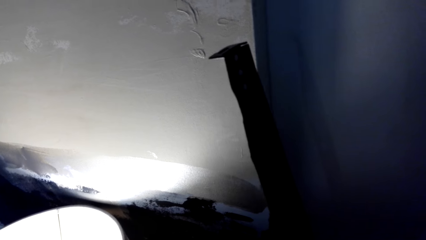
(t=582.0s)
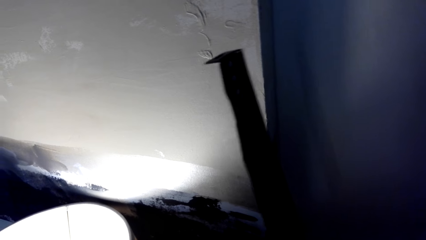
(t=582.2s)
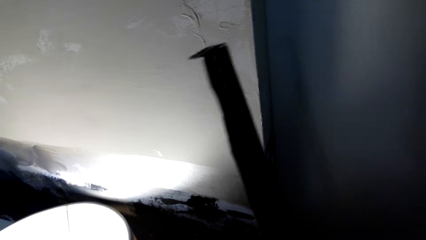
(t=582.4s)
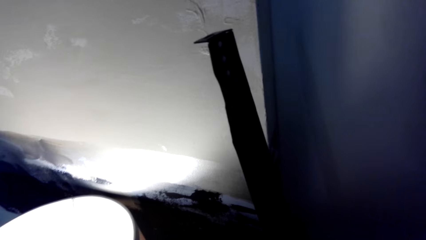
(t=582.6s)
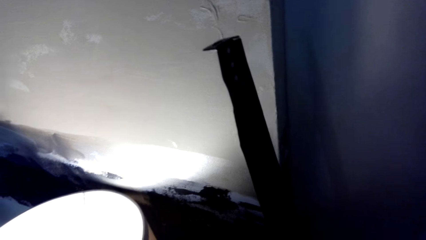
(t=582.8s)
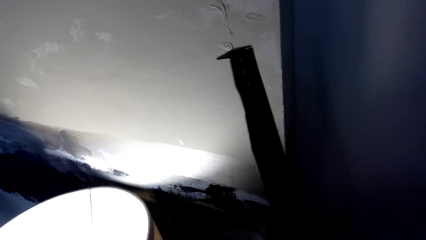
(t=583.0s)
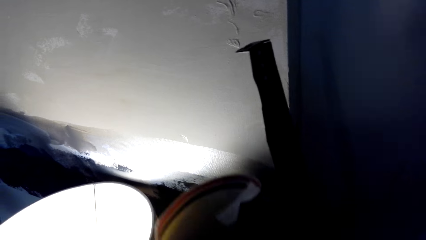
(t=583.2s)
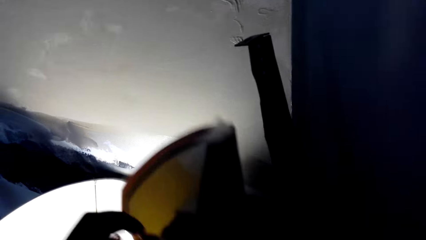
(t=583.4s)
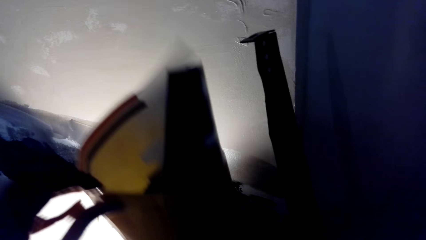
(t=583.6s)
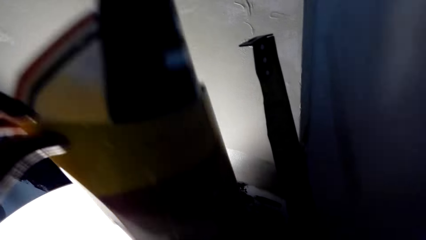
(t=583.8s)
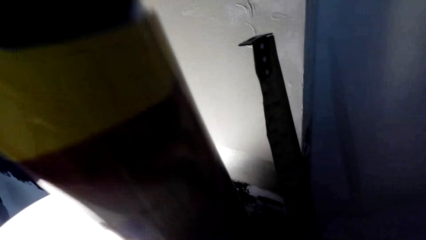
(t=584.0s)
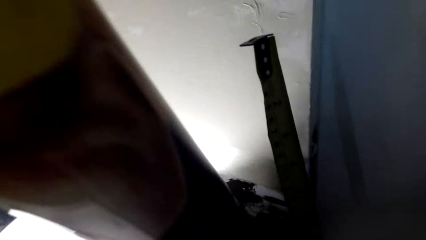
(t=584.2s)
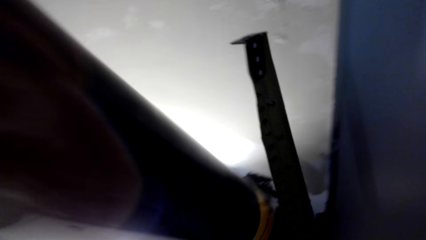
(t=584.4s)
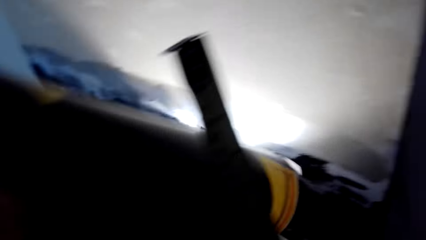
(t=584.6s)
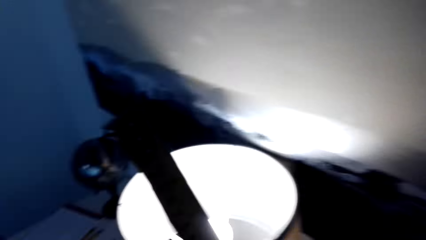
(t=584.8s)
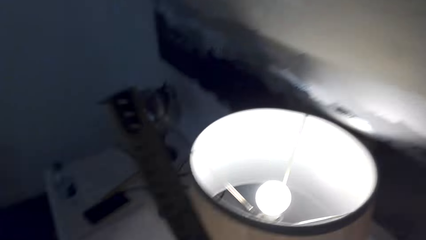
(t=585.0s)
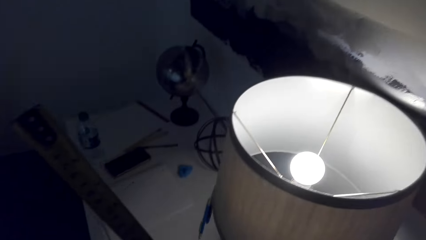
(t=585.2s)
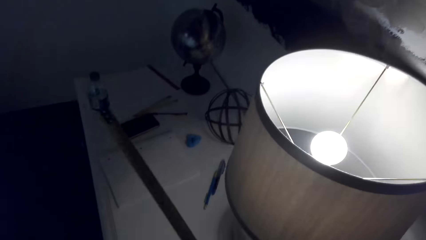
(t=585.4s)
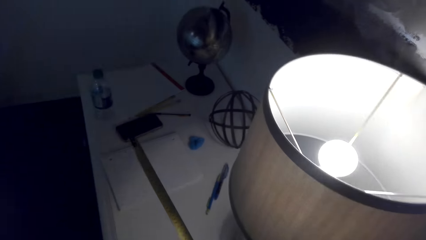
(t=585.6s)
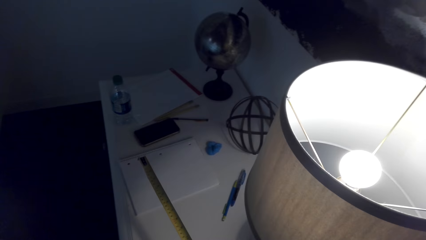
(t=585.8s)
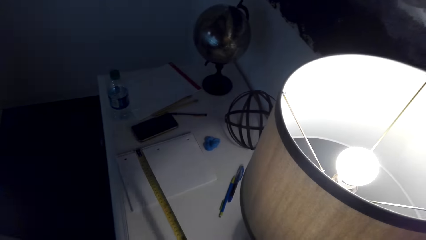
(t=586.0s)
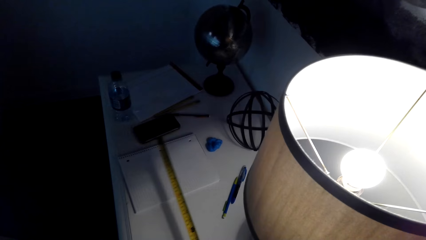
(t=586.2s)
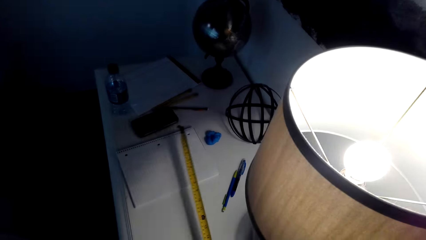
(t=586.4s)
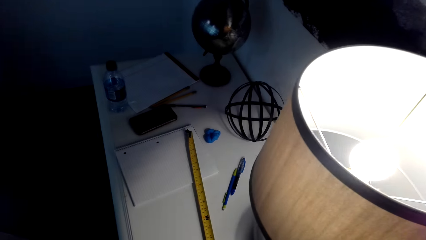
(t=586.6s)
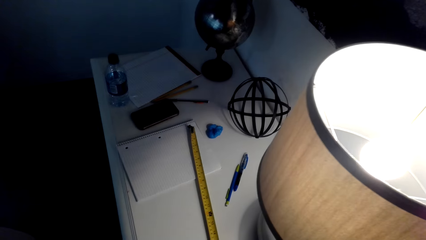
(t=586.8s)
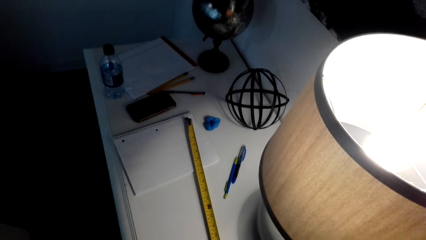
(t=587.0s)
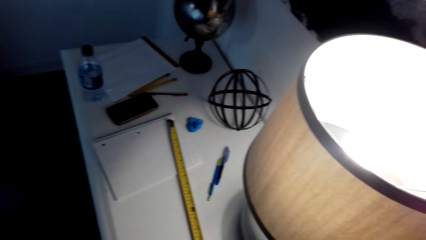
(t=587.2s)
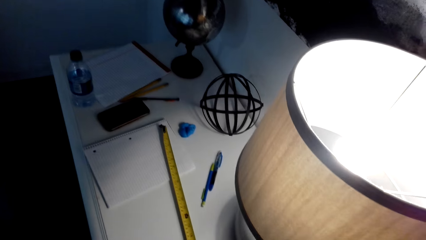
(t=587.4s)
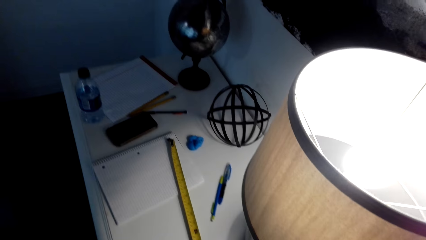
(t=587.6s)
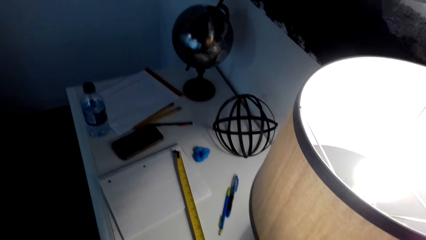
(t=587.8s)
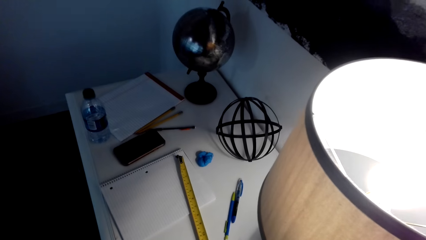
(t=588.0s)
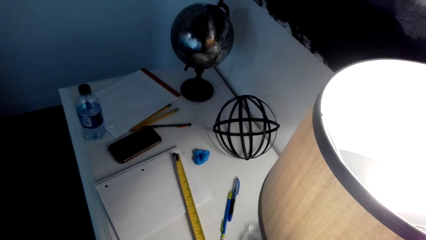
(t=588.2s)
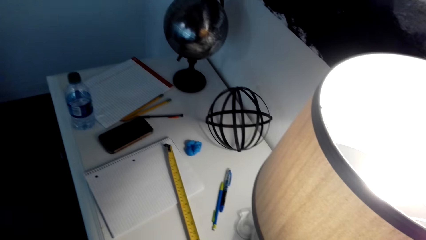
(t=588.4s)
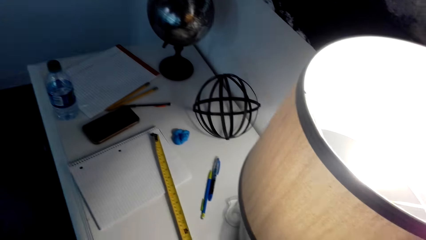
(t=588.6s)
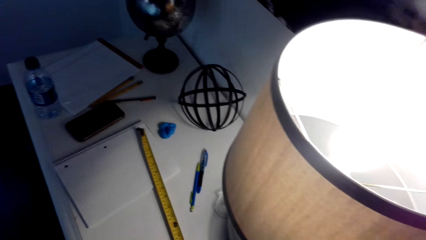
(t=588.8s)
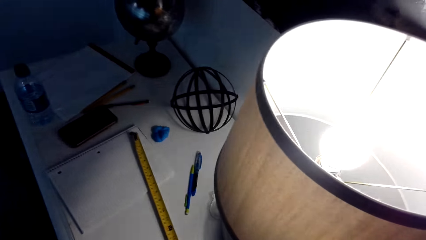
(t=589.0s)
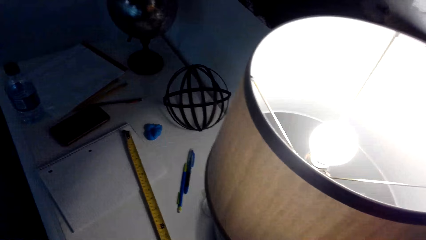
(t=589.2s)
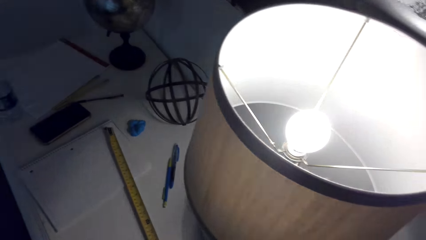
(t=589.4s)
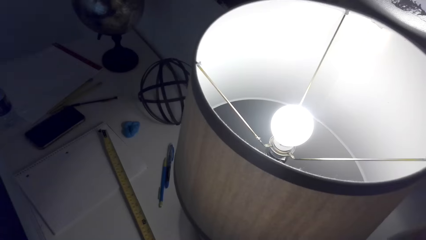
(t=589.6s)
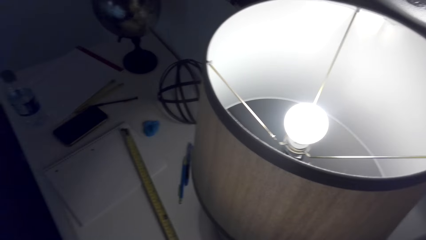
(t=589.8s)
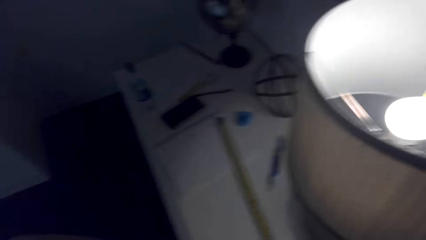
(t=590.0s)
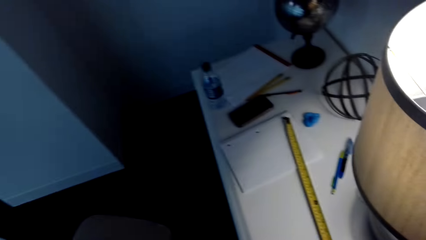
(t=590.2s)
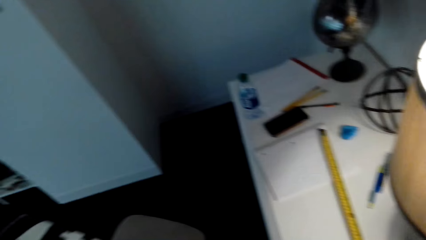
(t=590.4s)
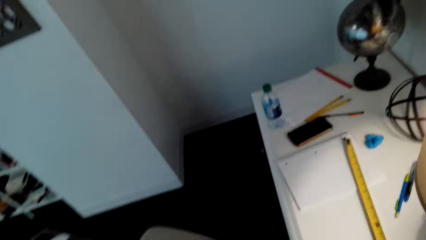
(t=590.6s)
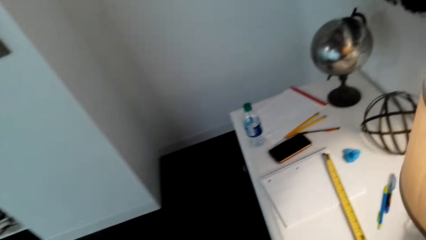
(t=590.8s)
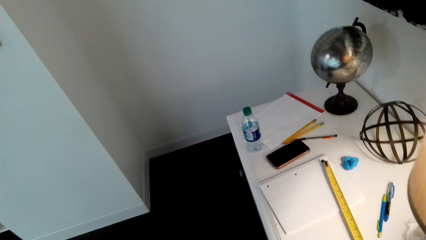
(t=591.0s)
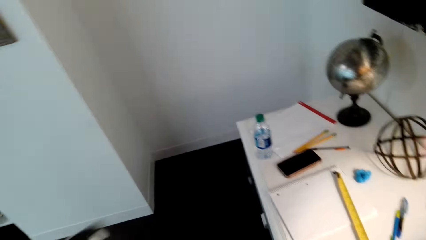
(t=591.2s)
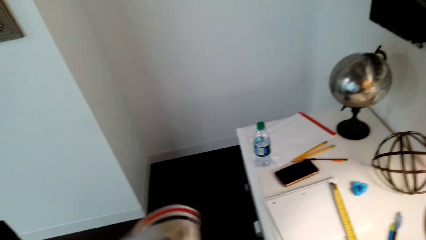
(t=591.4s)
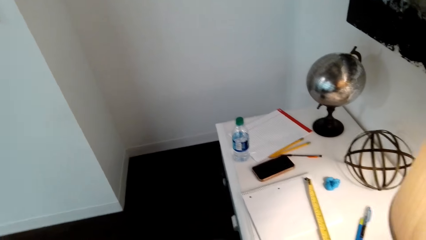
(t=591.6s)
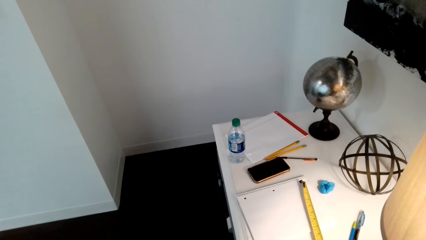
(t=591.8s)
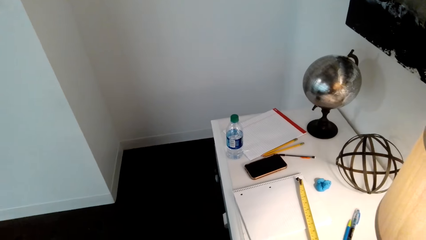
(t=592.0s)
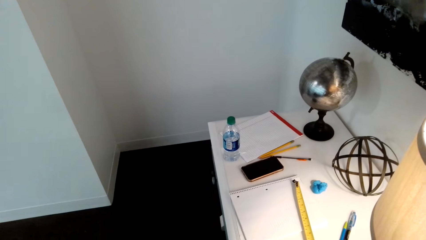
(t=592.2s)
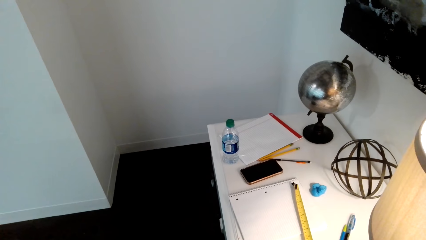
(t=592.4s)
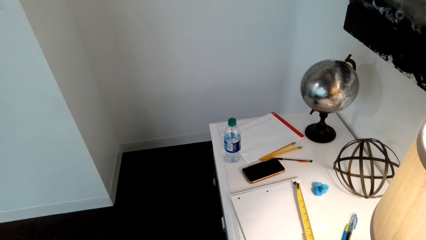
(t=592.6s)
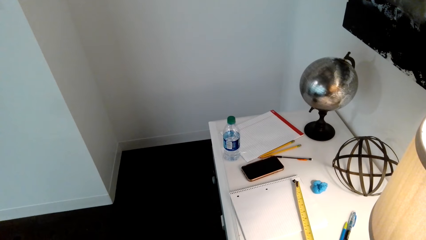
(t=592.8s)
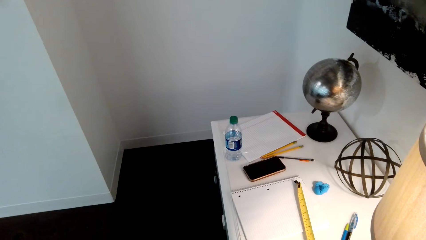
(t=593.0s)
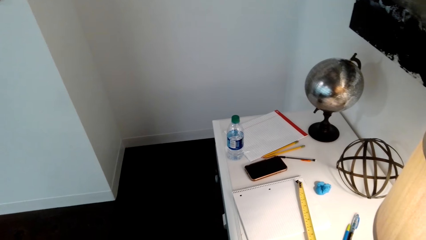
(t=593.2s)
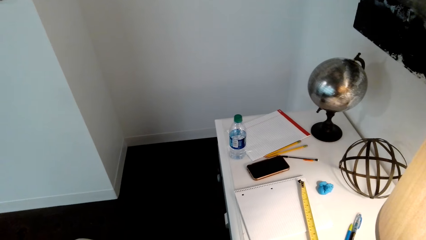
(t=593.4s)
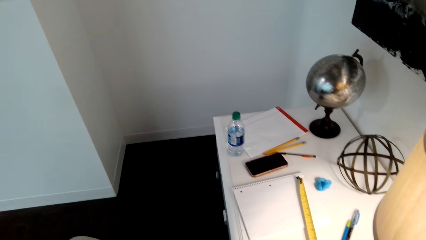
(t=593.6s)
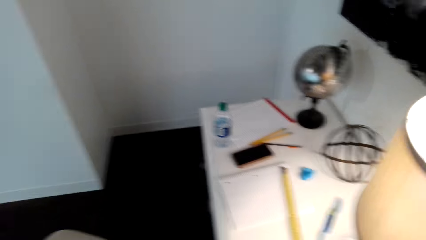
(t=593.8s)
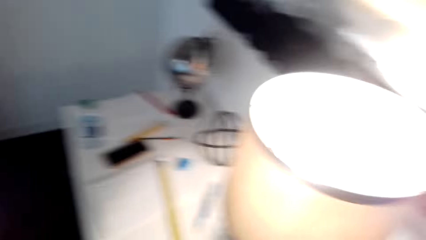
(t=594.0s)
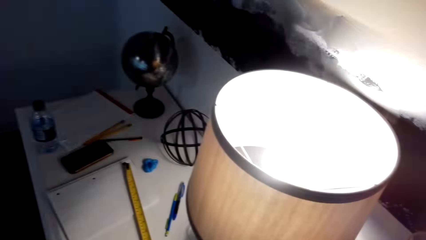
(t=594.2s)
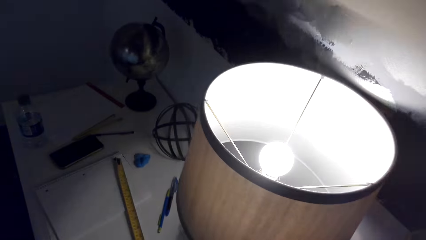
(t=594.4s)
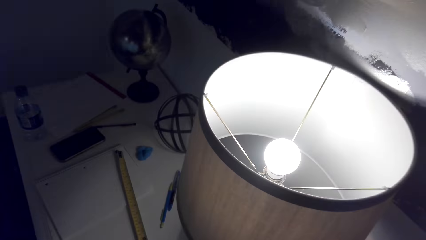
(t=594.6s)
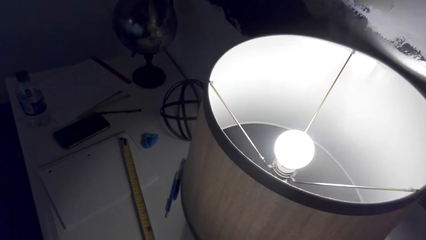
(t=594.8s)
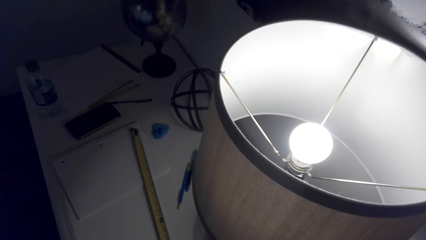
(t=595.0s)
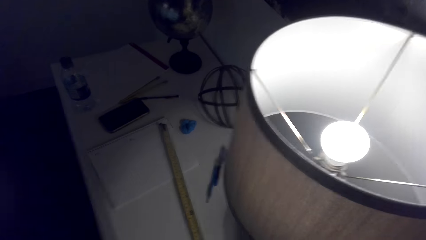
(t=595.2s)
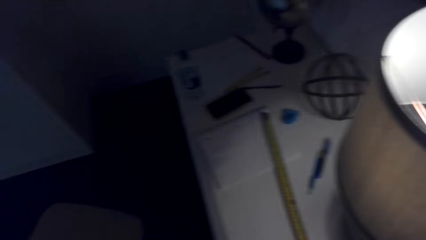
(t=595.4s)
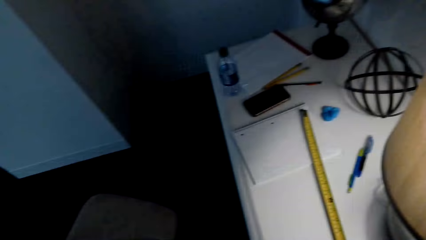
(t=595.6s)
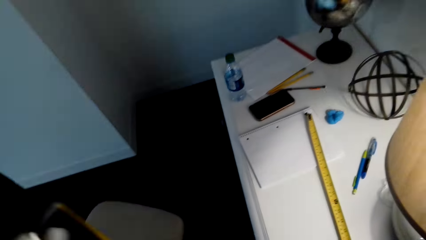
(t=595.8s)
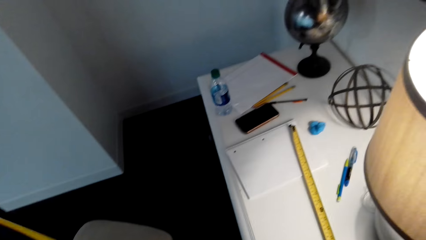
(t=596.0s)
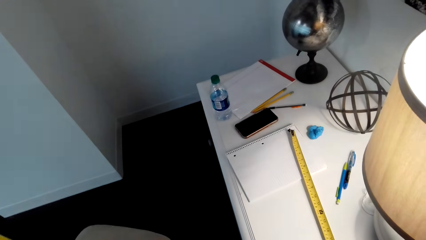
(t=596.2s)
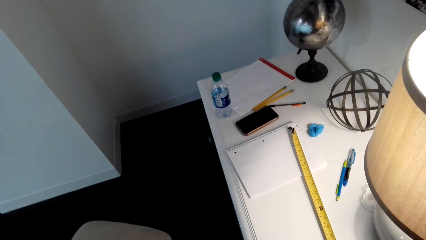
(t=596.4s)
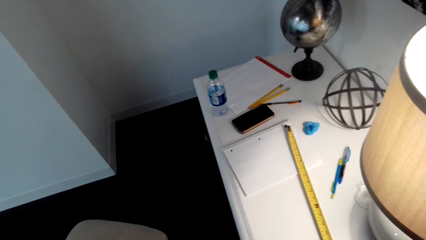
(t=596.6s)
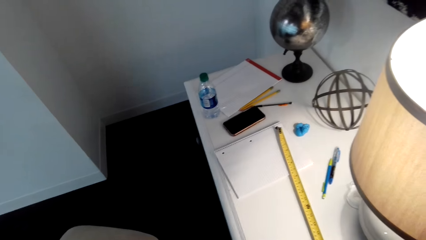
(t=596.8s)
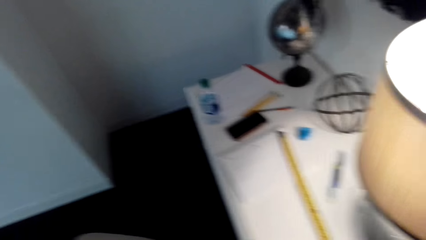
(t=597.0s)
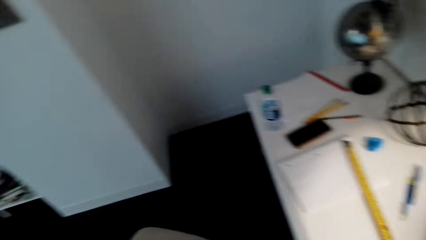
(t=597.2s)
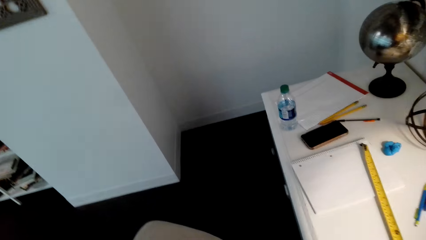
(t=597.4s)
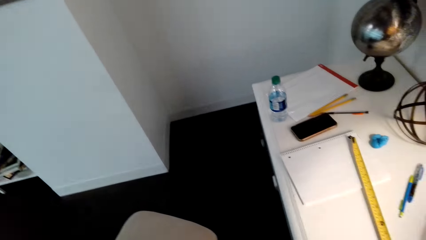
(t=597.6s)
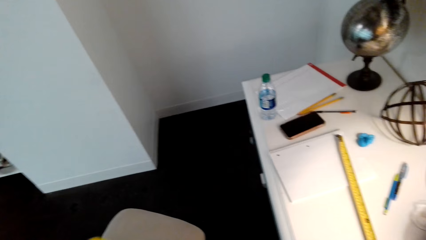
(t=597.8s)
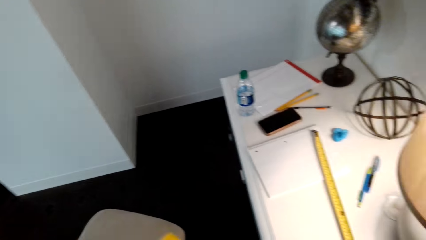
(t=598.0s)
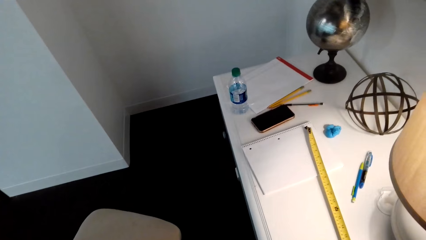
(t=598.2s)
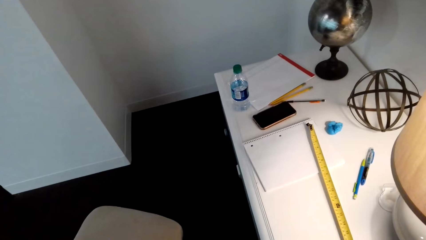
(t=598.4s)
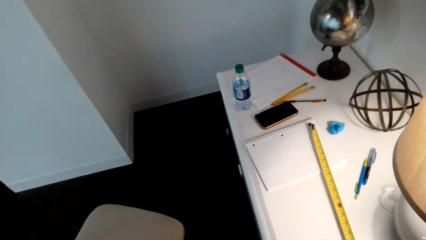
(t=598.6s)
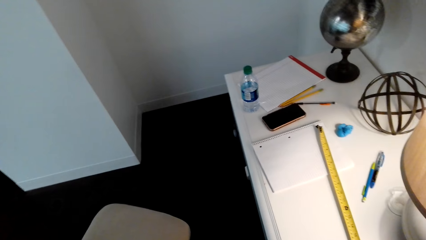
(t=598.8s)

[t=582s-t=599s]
The camera wearer lifts the picture. They put the tape measure on the table. They look around.
